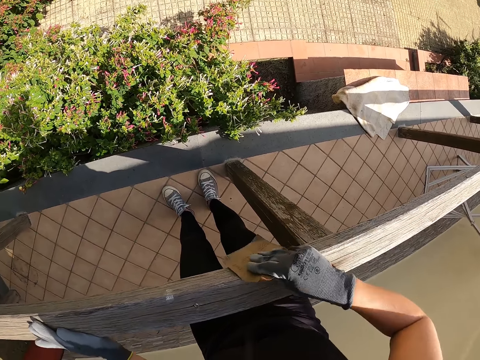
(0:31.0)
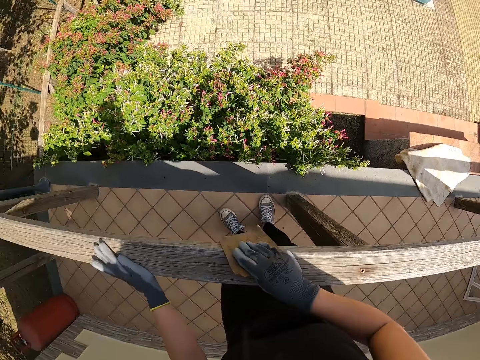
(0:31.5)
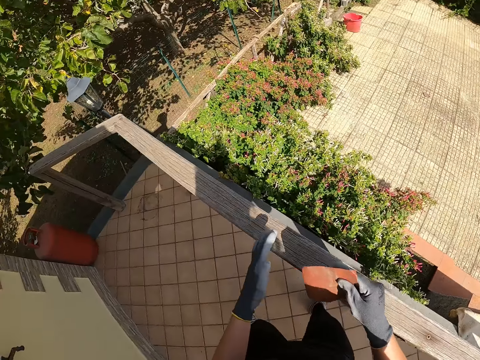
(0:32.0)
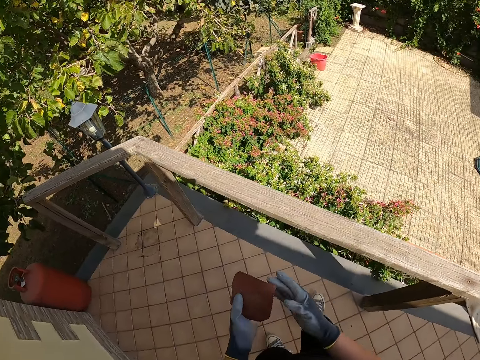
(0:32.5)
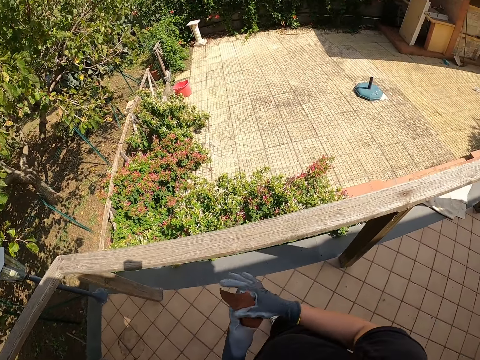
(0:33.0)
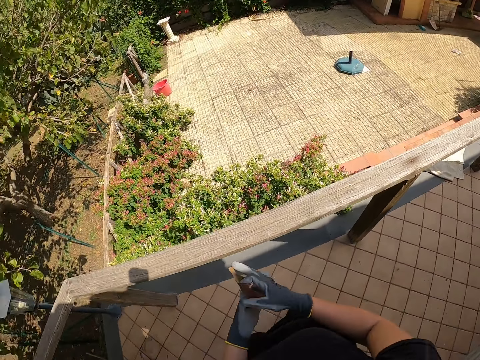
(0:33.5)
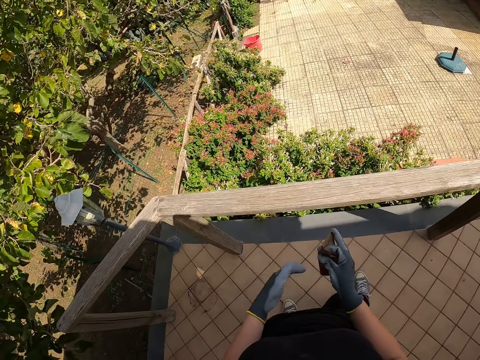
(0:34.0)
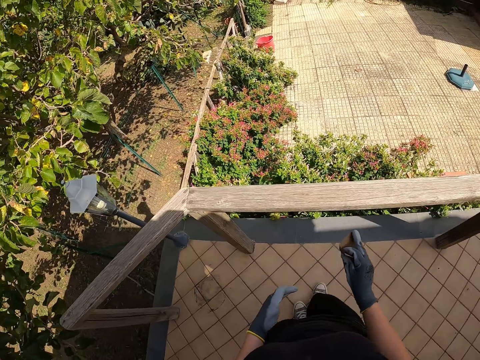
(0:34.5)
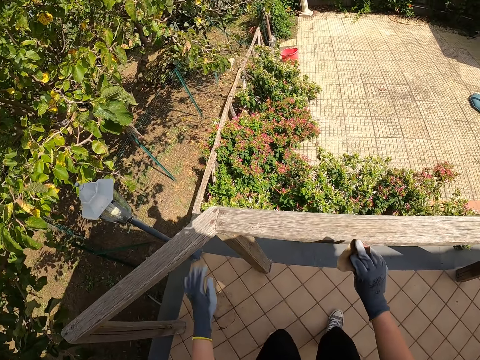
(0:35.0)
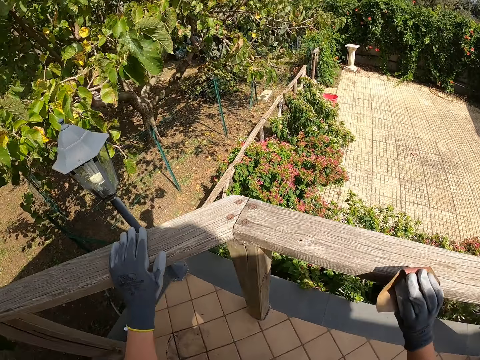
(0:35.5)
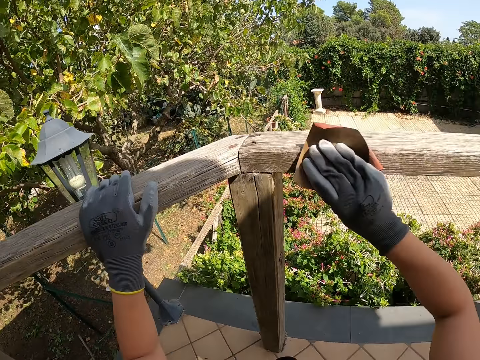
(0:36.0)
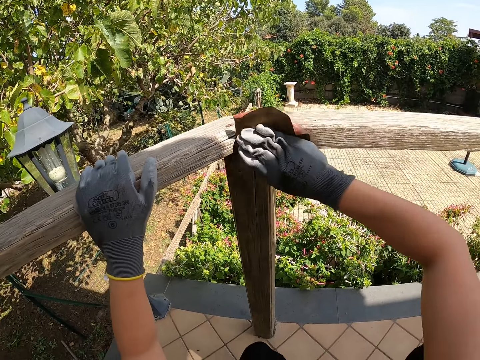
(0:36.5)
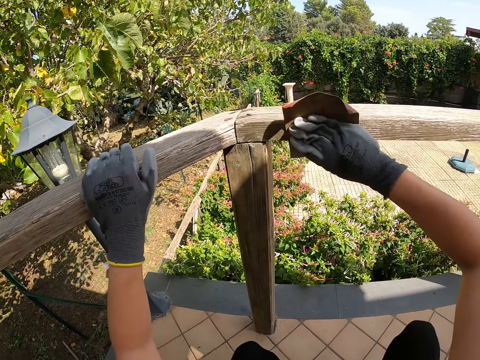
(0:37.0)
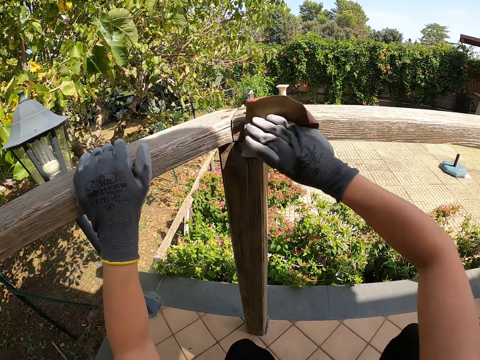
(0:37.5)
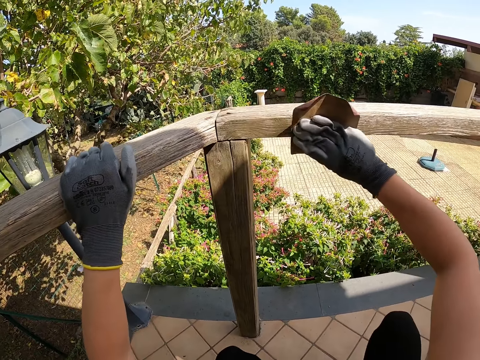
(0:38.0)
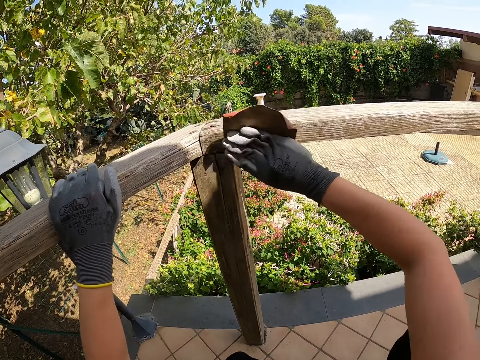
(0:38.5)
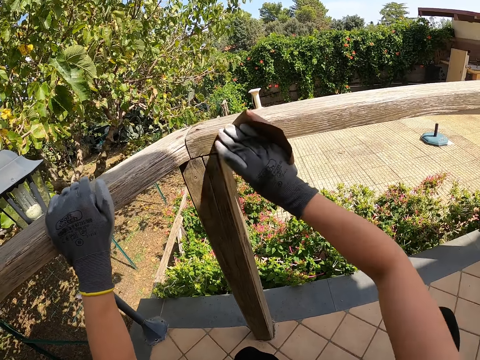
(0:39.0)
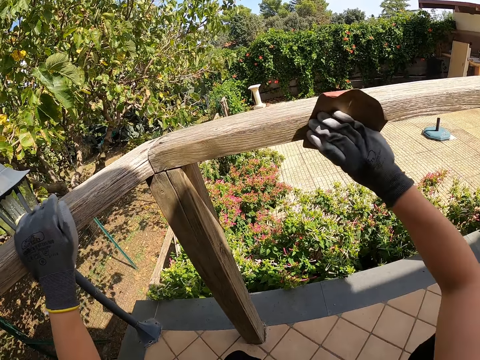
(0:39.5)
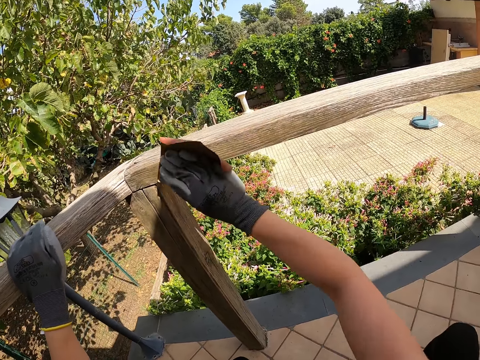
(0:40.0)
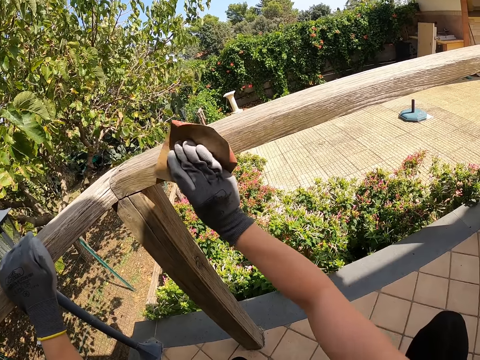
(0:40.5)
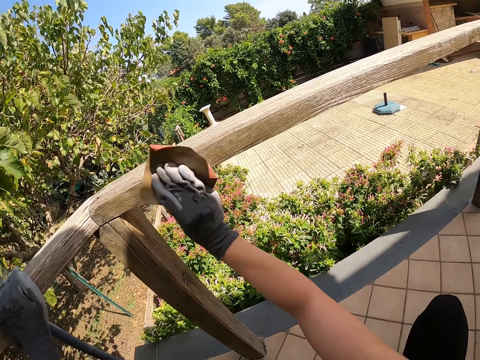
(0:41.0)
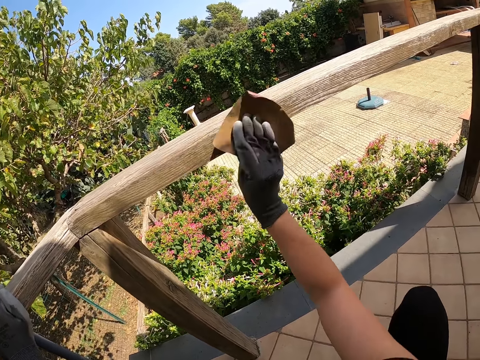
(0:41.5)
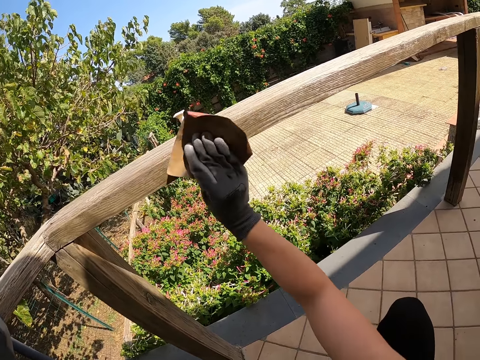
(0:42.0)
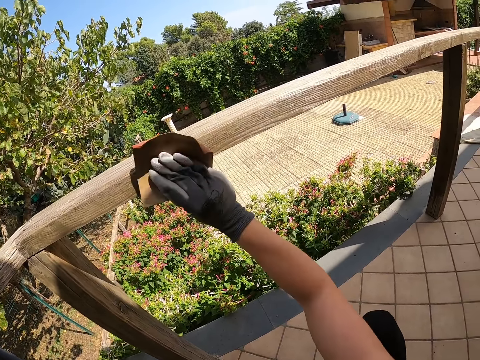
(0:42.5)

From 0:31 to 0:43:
The camera wearer touches the sandpaper with both hands. They stop smoothening the balcony railing. They hold the balcony railing and smoothen the balcony railing with the sandpaper.

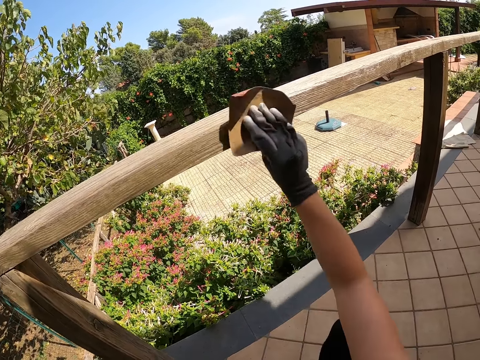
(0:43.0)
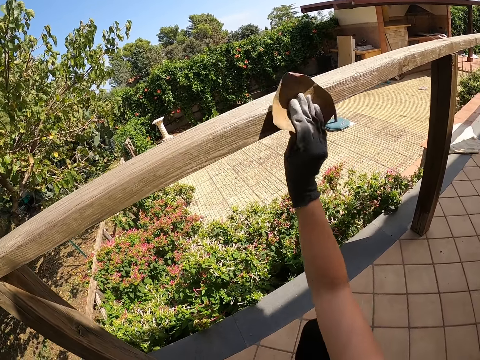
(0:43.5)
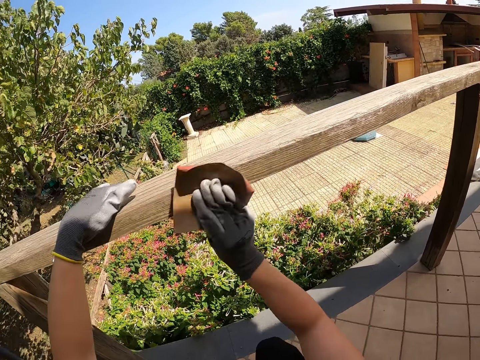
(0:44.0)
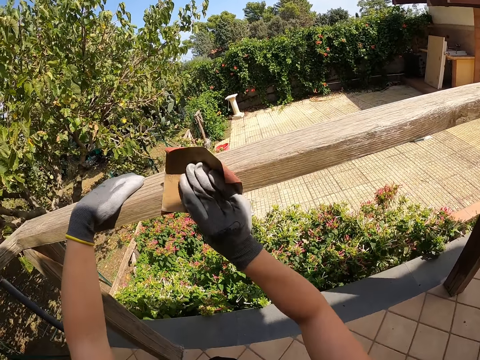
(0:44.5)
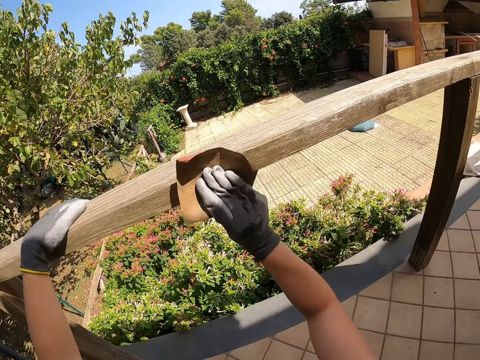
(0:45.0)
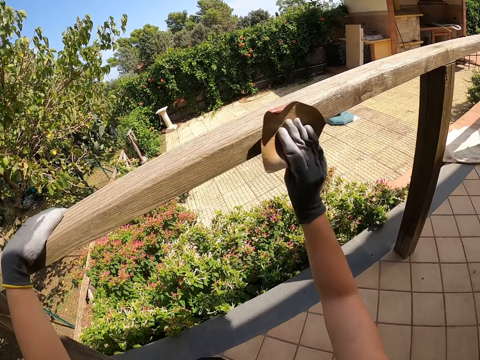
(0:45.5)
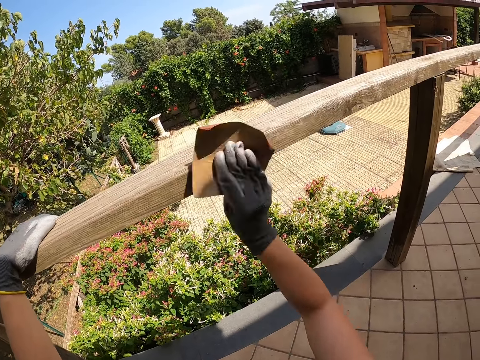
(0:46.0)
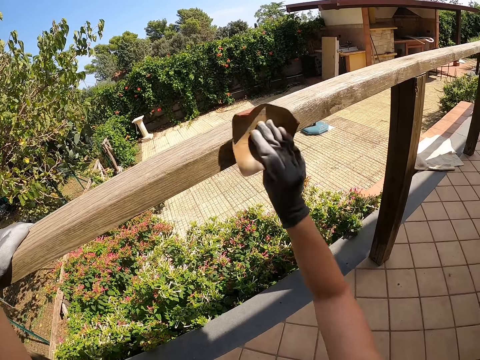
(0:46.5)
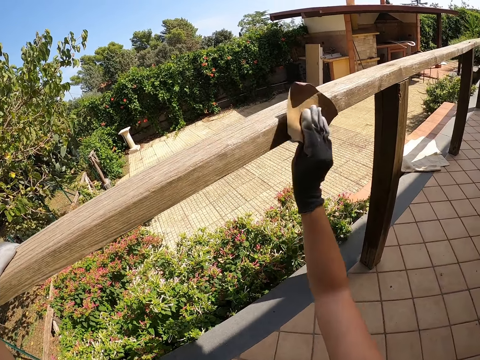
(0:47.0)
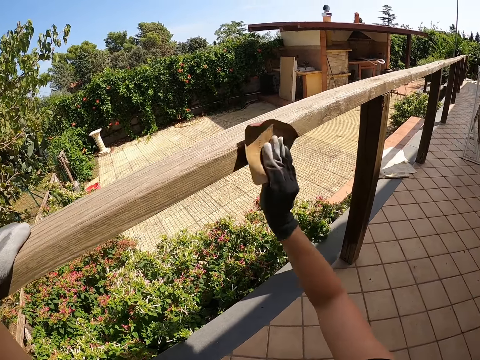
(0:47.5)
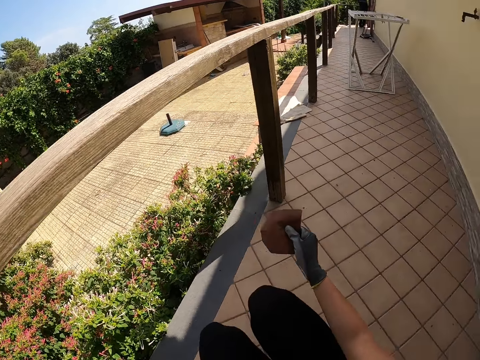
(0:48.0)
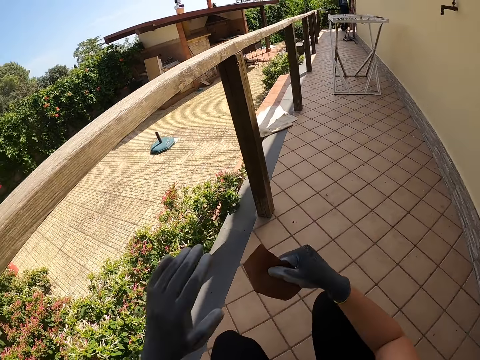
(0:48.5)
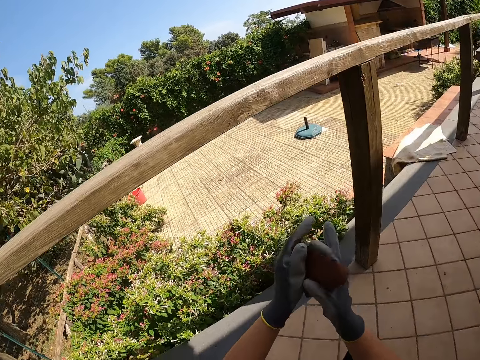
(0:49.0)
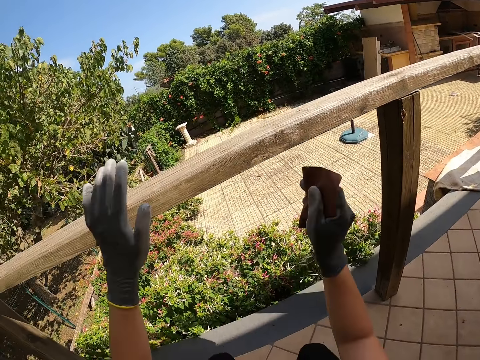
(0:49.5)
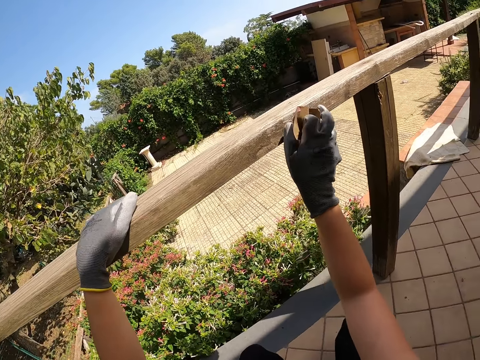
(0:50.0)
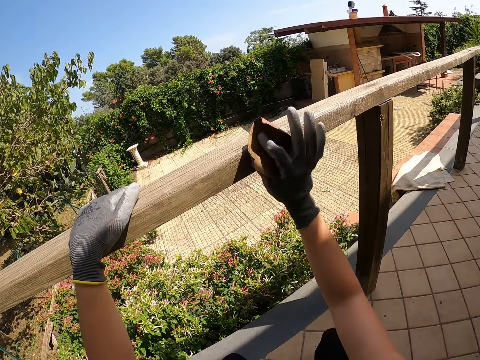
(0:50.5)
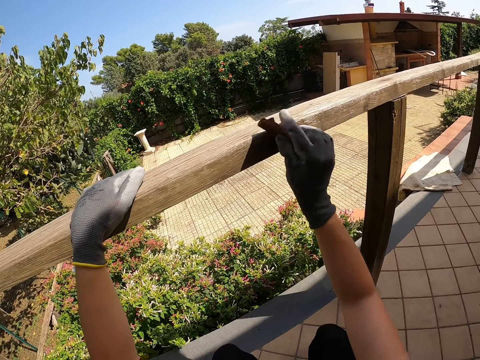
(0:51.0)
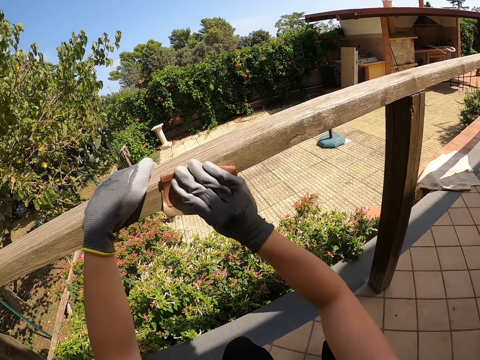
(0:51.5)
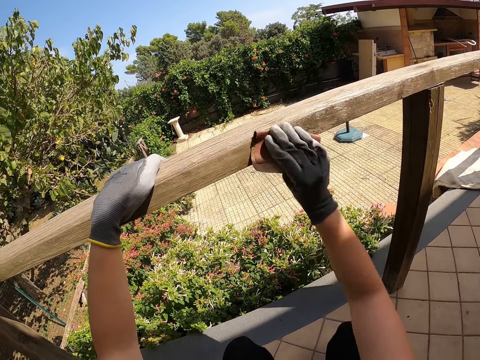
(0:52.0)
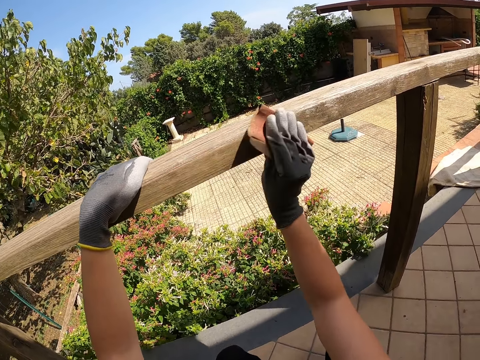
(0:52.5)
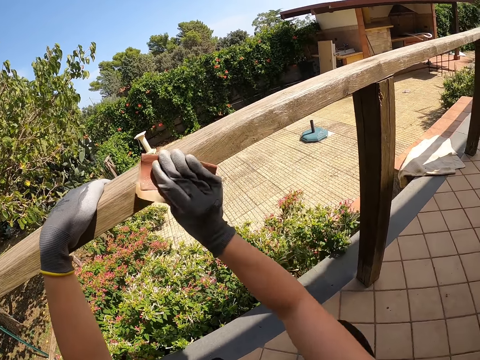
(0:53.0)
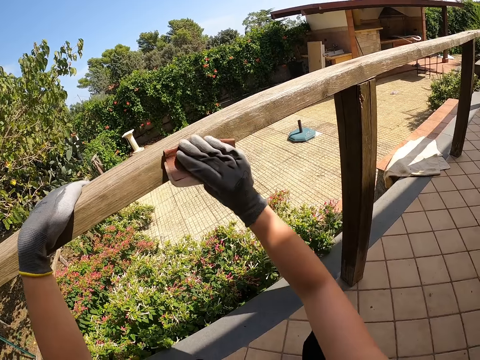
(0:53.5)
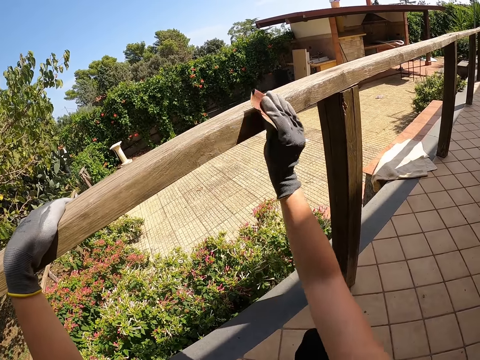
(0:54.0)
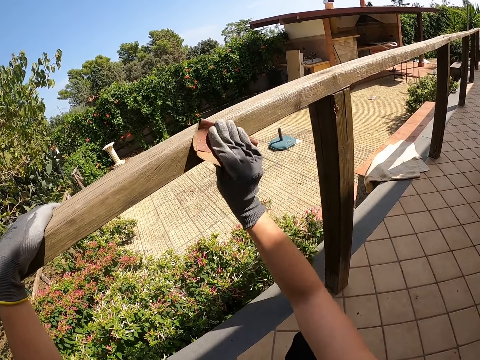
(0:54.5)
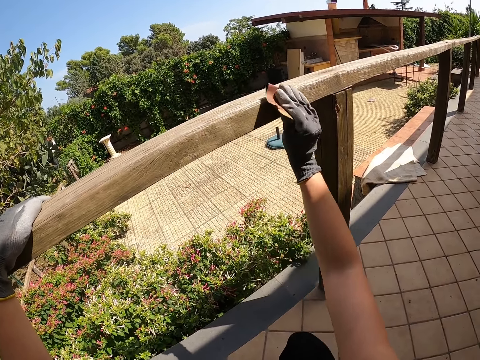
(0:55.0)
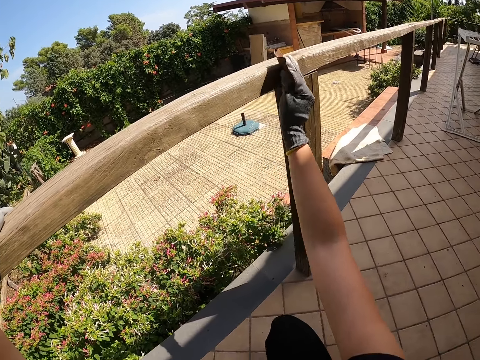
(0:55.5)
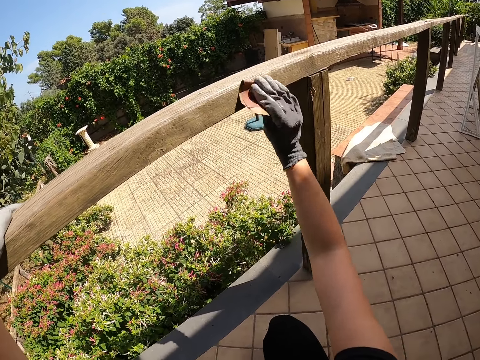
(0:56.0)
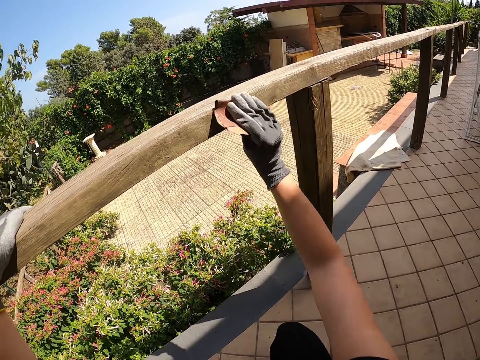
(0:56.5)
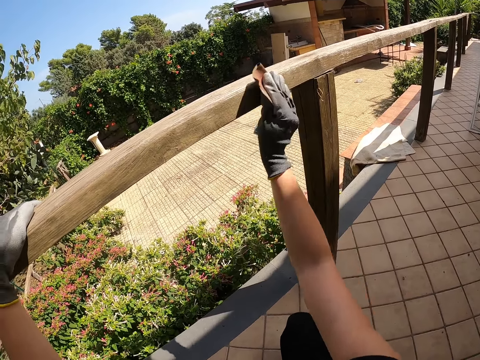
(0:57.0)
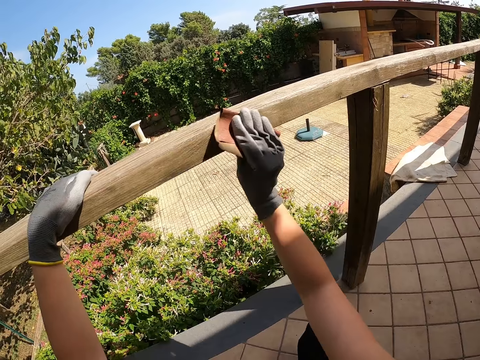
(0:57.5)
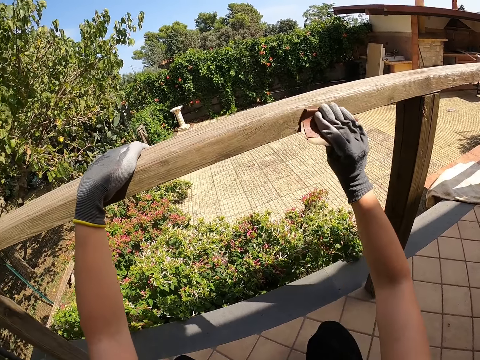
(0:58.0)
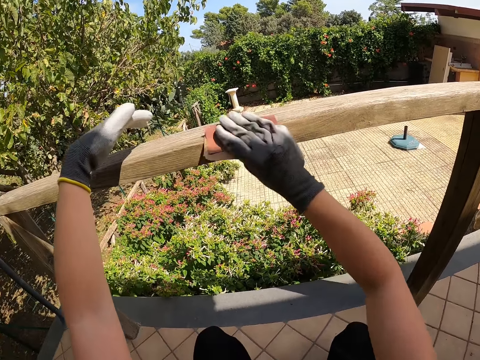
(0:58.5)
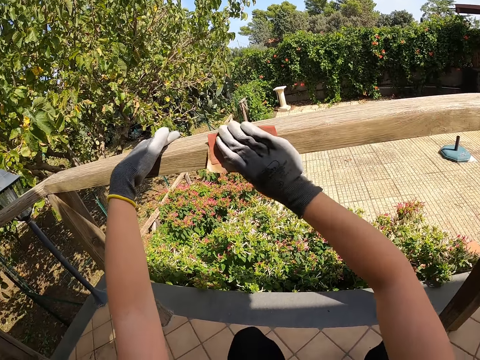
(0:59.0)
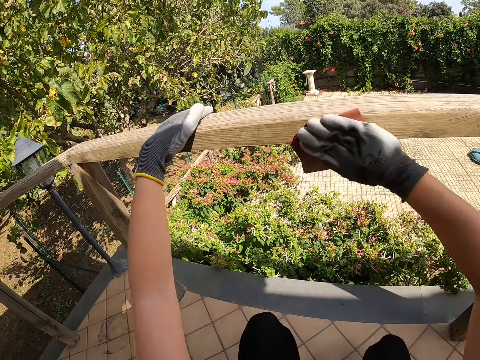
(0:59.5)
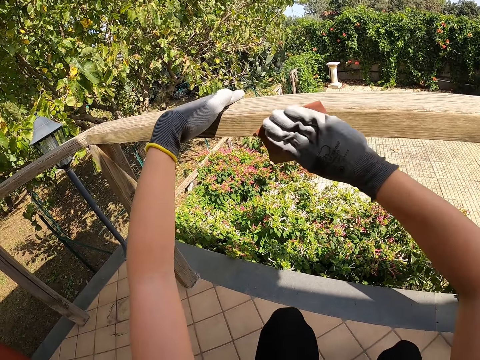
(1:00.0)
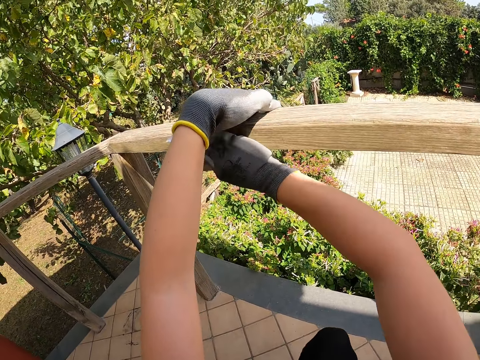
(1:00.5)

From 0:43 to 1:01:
The camera wearer moves their hand. They smoothen the balcony railing with the sandpaper. They stop smoothening the balcony railing. They adjust the sandpaper with both hands. They hold the sandpaper with both hands. They hold the balcony railing and smoothen the balcony railing with the sandpaper. They move their hand and smoothen the balcony railing with the sandpaper.
